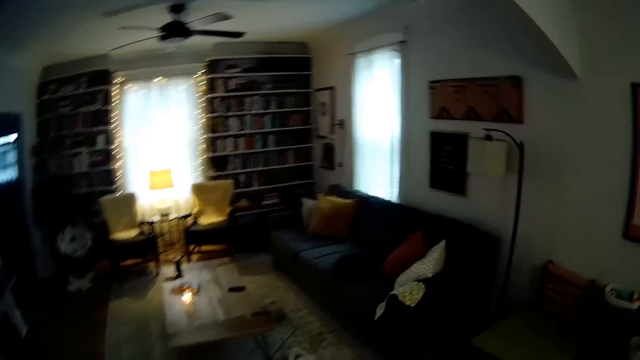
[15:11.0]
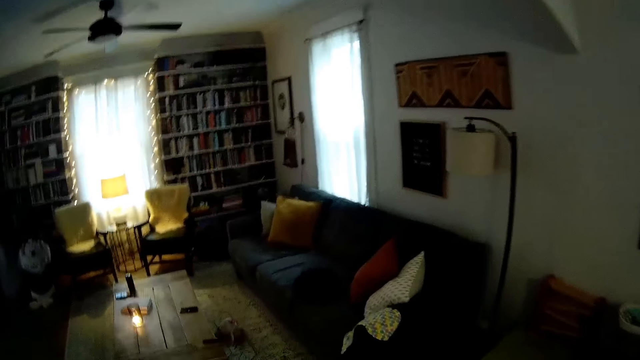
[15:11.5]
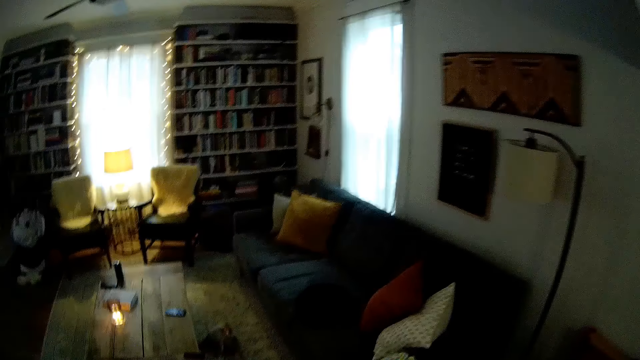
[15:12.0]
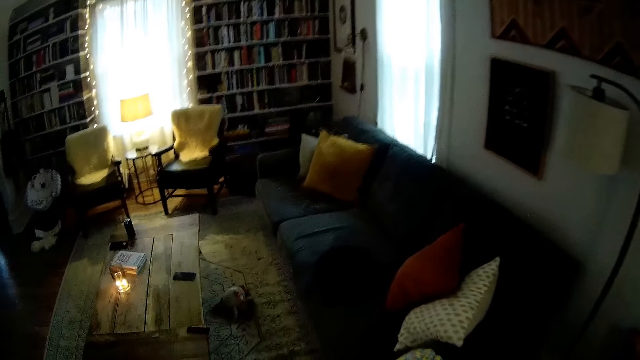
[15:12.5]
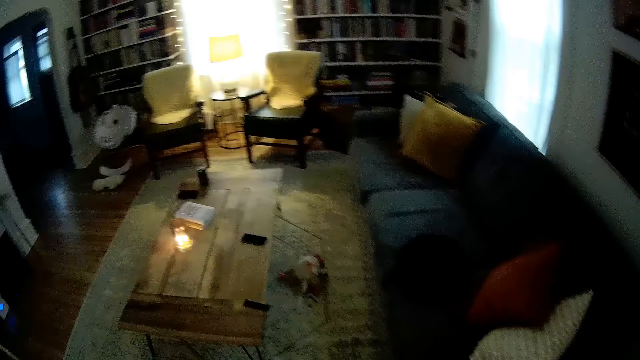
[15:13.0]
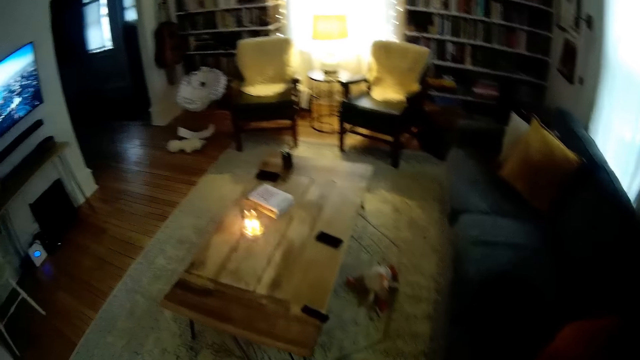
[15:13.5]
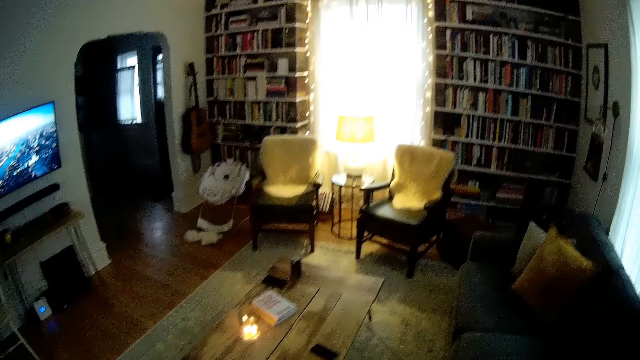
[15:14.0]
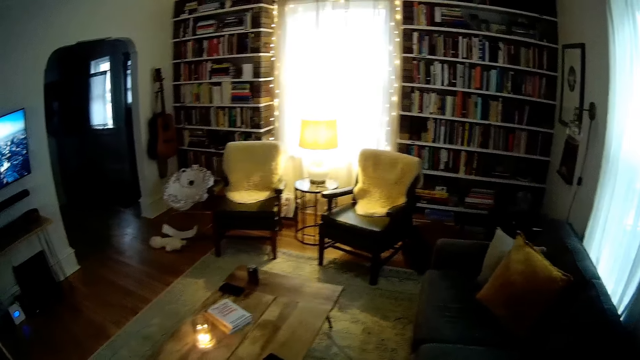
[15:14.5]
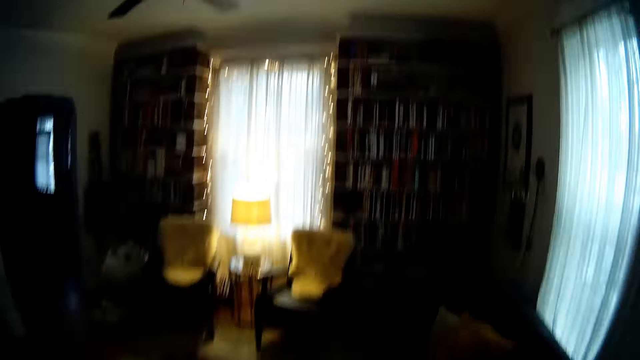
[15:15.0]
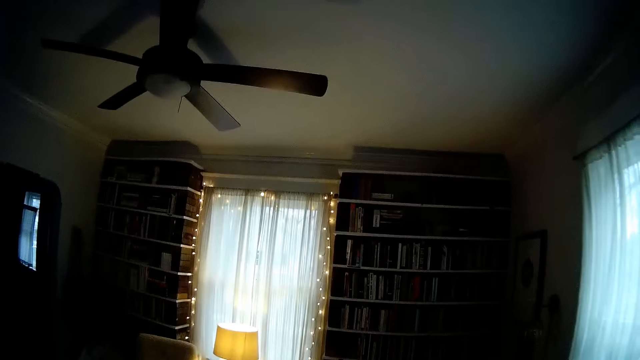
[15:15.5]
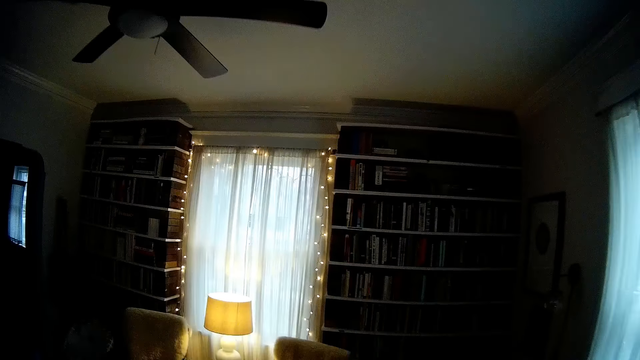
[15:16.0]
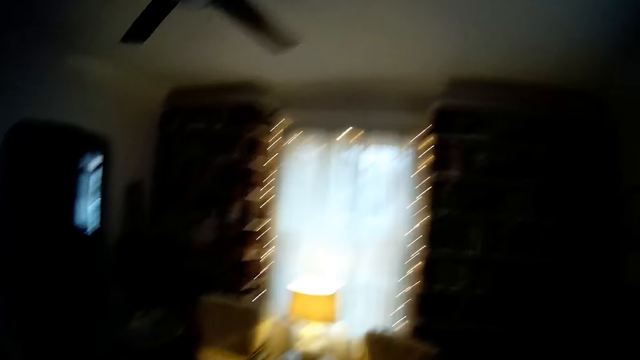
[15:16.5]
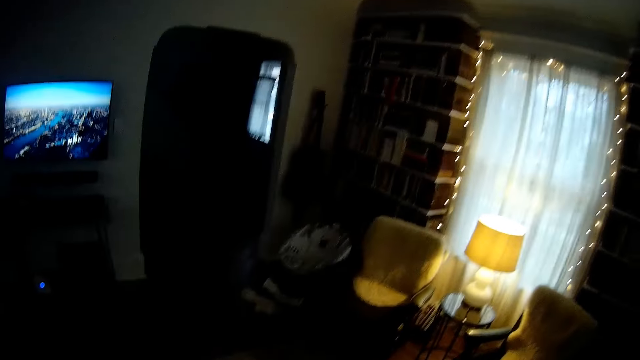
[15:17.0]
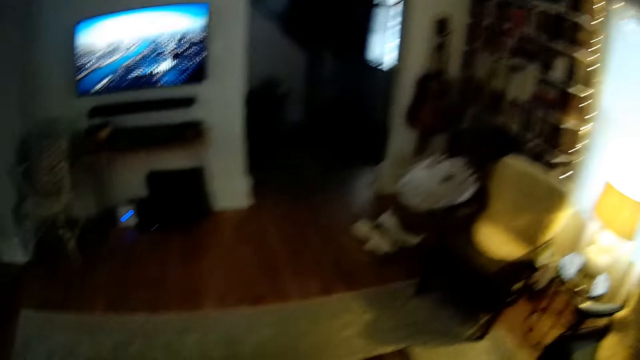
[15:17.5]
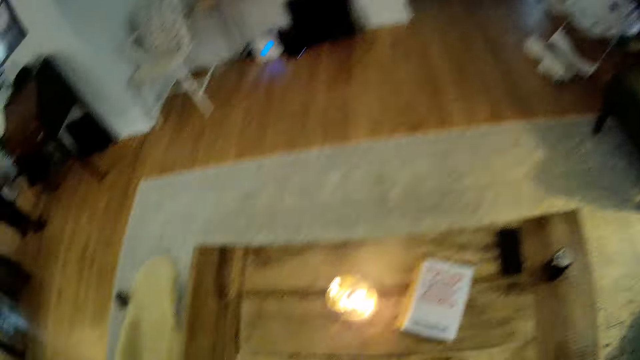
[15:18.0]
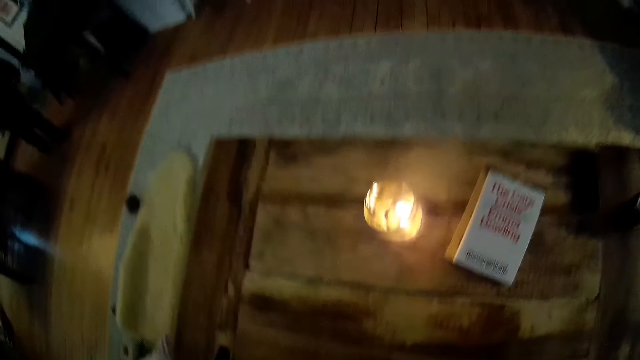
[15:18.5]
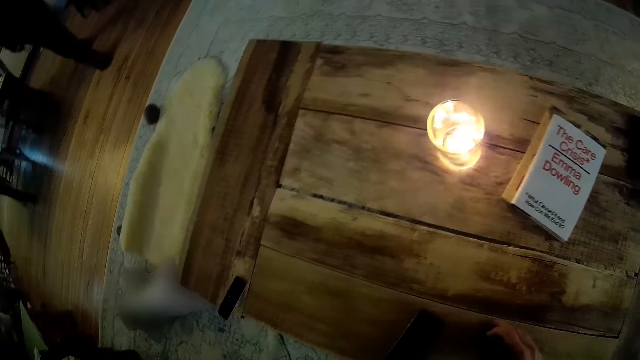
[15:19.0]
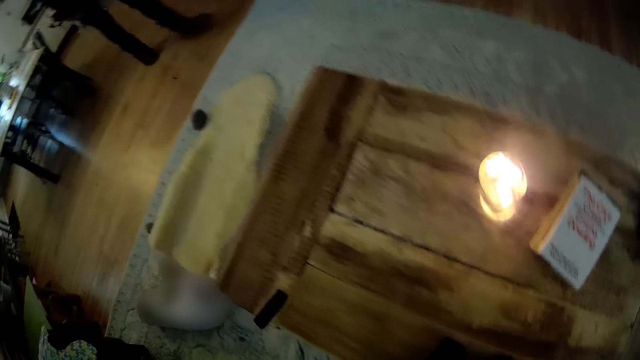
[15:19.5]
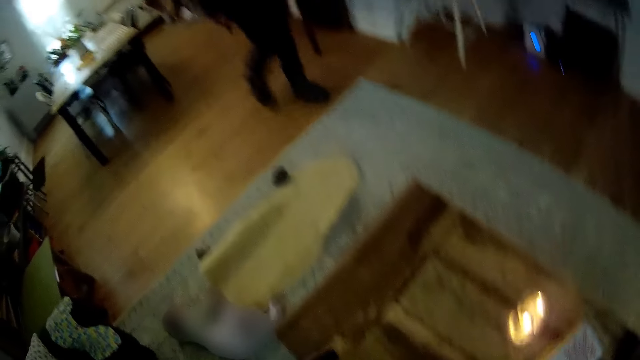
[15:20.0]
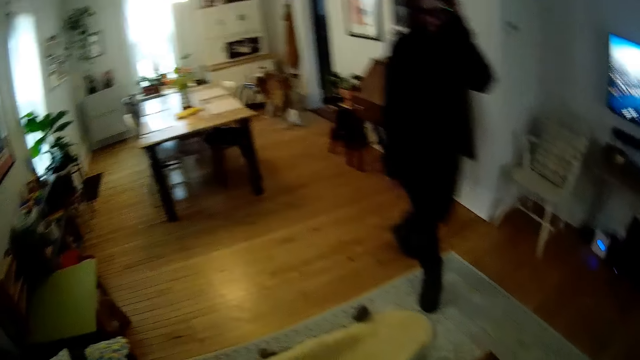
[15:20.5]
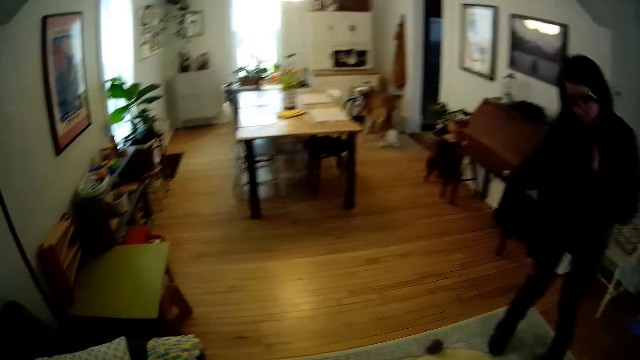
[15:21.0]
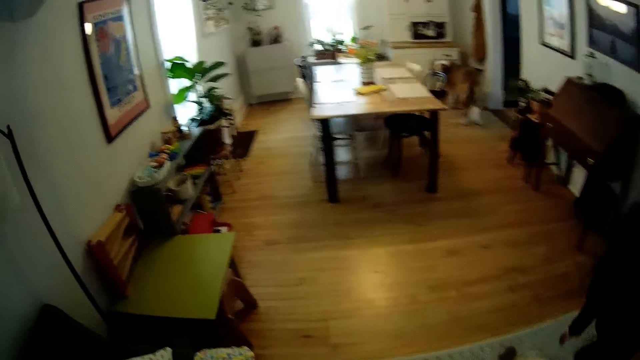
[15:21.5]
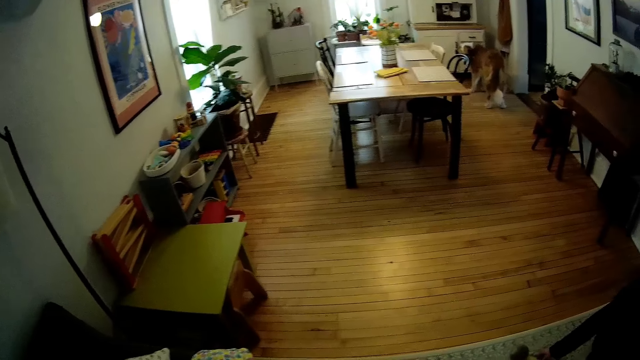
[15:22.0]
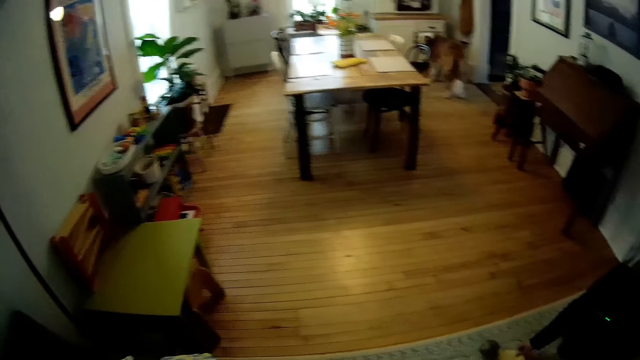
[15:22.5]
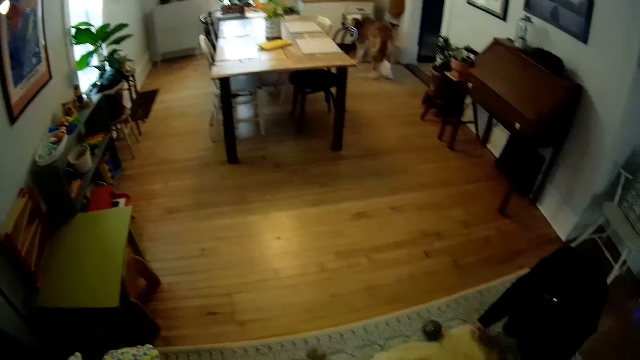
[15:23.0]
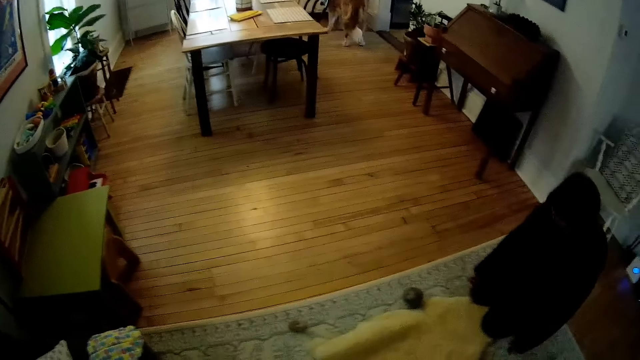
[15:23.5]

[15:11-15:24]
The woman walks to the sitting room. She bends on the floor in the sitting room.

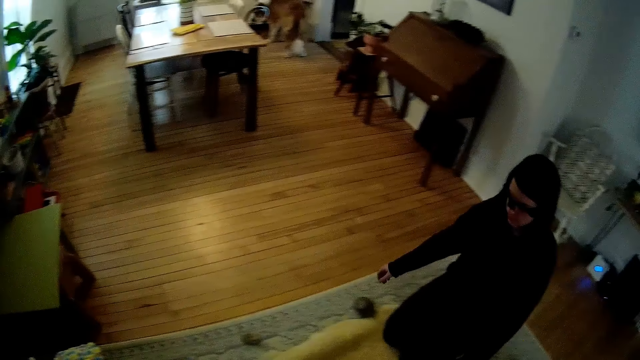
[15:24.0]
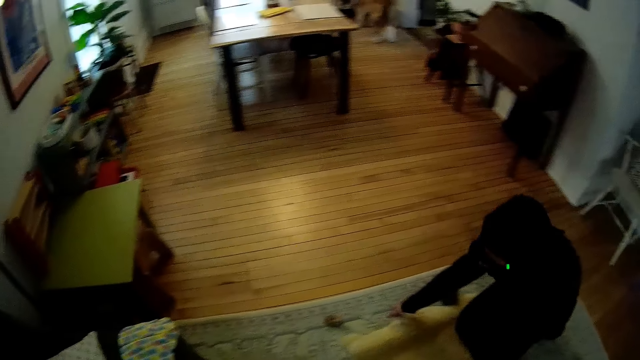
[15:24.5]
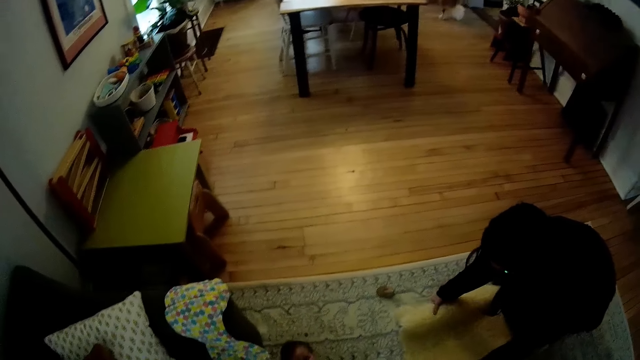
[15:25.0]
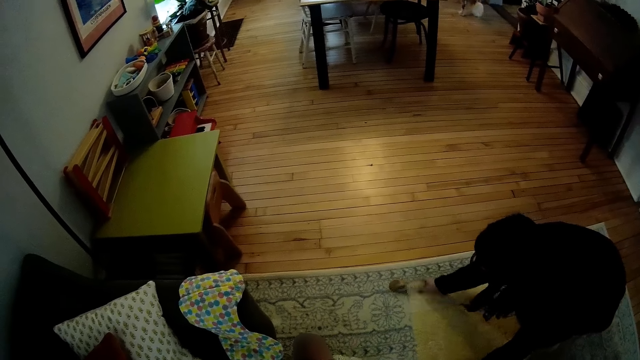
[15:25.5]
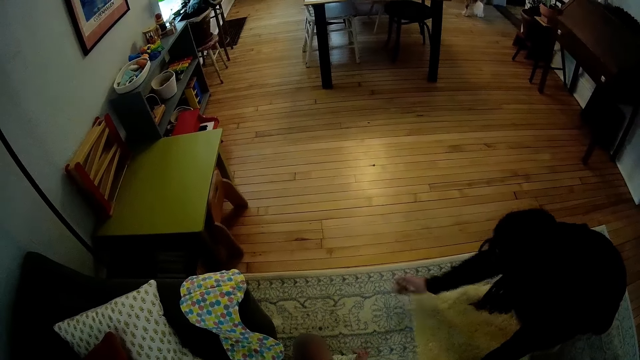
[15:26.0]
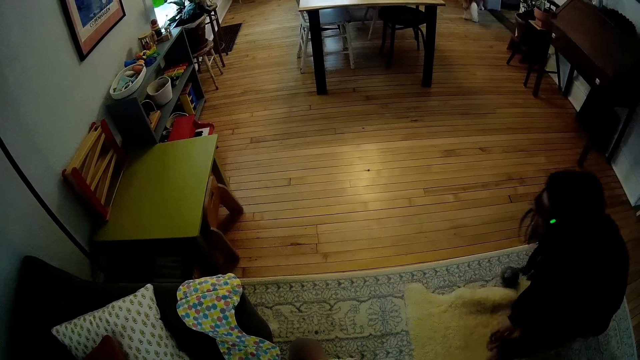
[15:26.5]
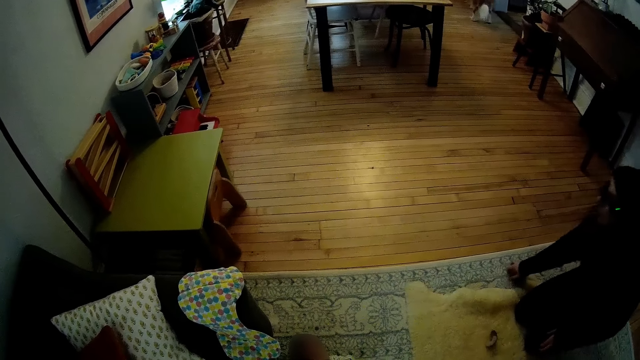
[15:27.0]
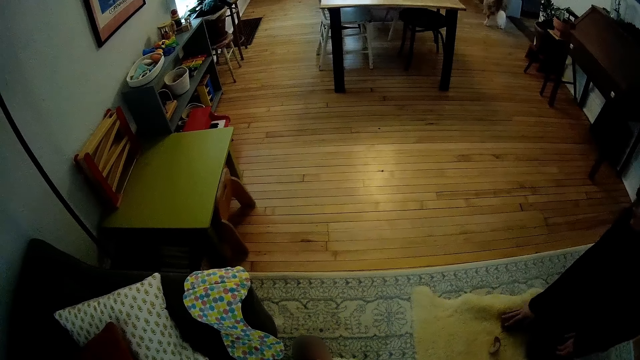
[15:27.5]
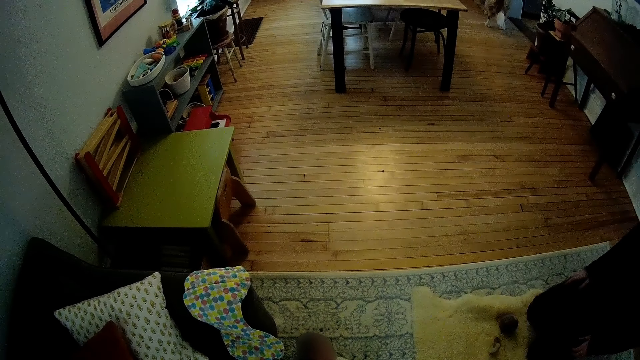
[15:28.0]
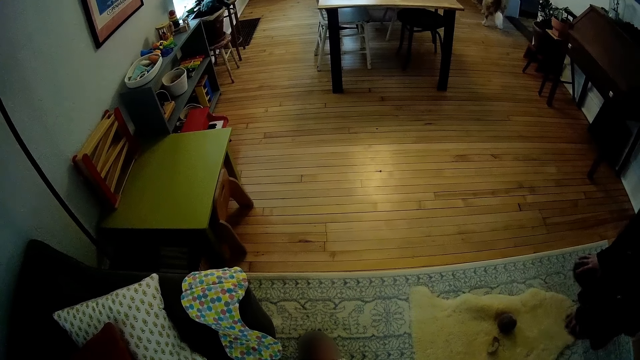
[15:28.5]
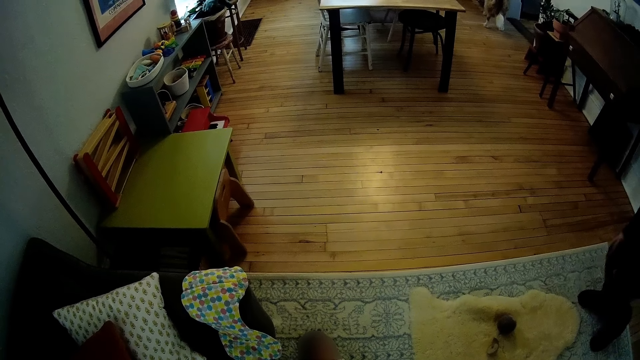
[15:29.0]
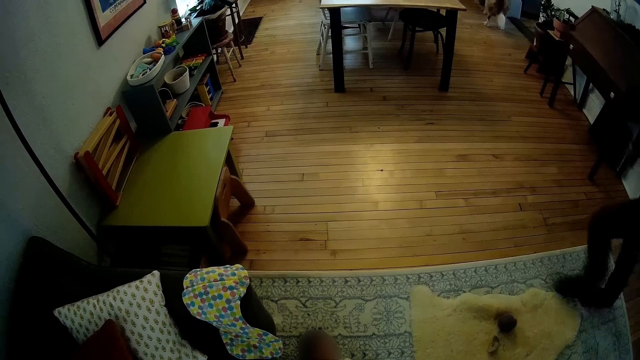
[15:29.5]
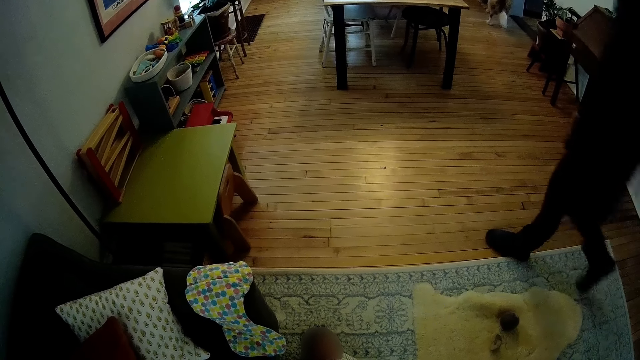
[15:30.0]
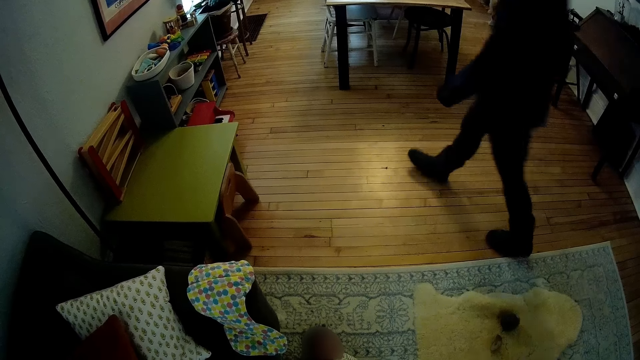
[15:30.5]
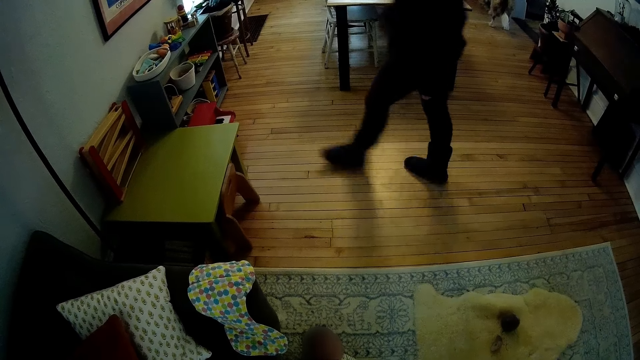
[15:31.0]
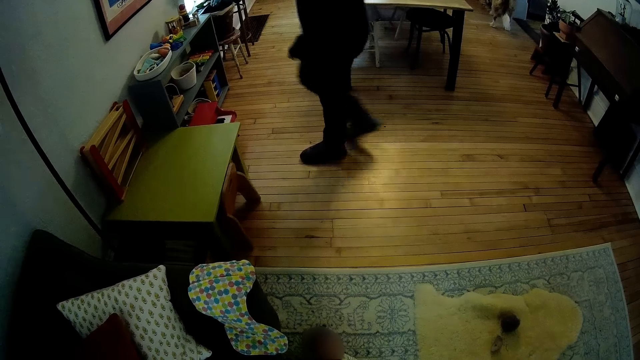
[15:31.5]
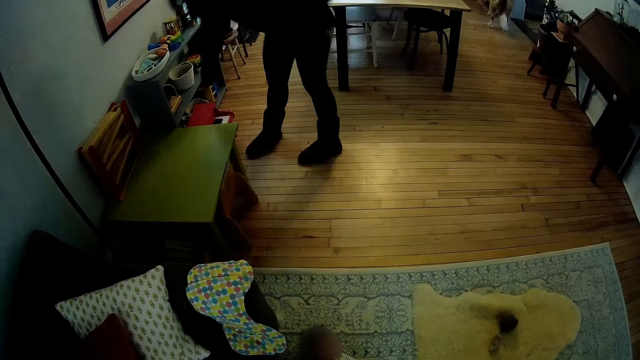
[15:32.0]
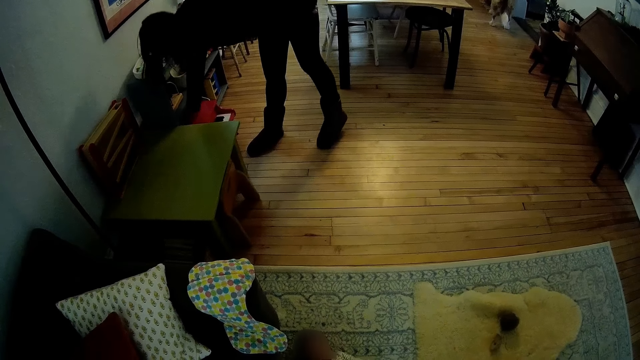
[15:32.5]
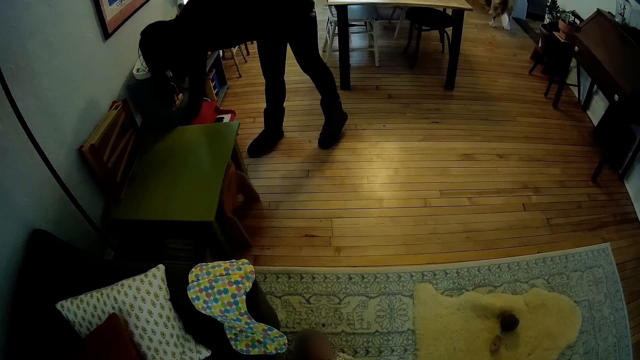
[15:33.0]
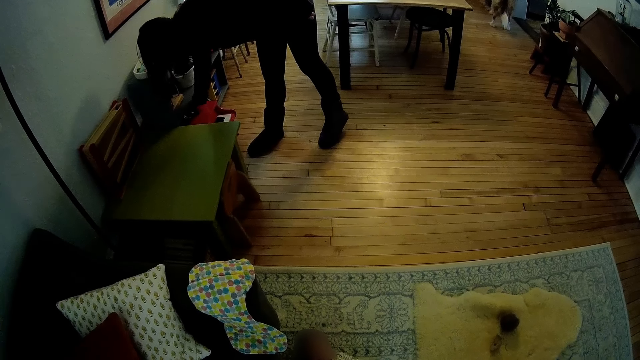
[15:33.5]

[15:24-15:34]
The woman kneels on the floor. She arranges a baby shawl or mat on the floor with both hands. She picks up a ball with her right hand and places the ball on the mat. She stands from the floor. She walks to a toys box. She picks up a toy from the toy box with her right hand. She bends in the room.
